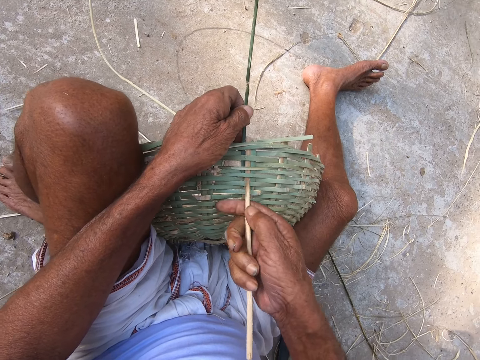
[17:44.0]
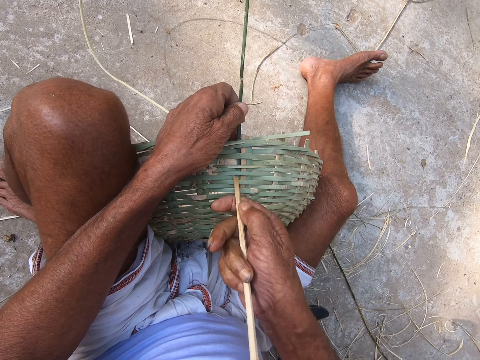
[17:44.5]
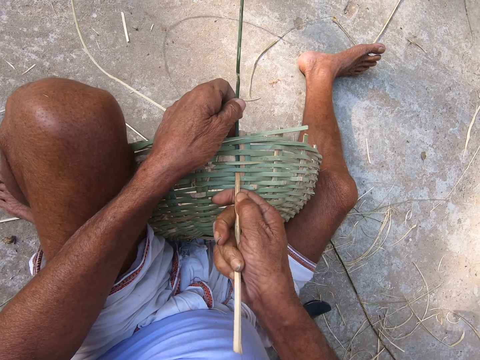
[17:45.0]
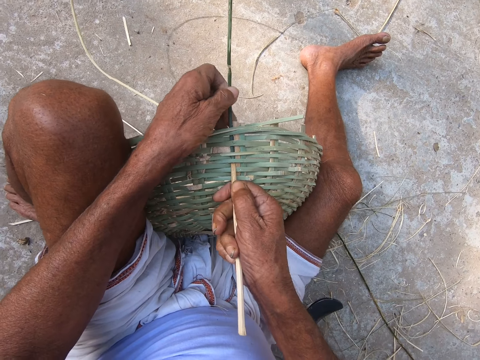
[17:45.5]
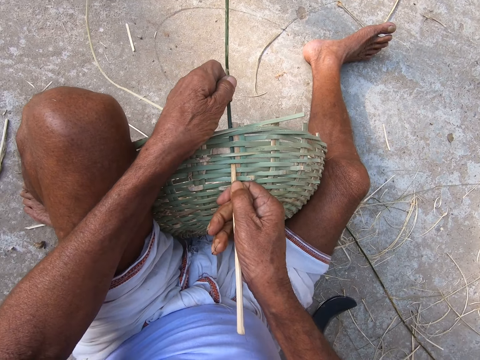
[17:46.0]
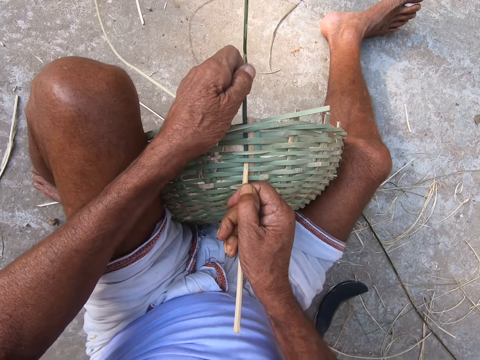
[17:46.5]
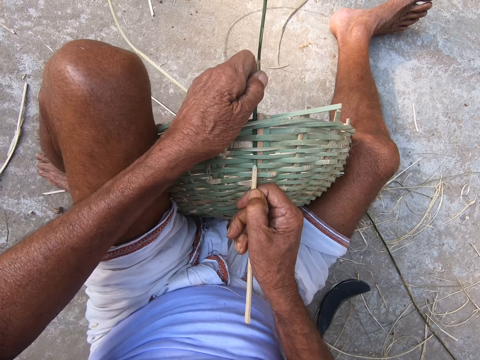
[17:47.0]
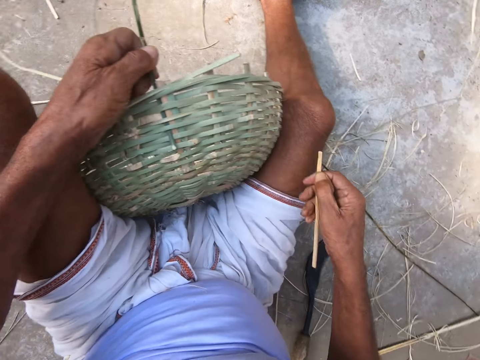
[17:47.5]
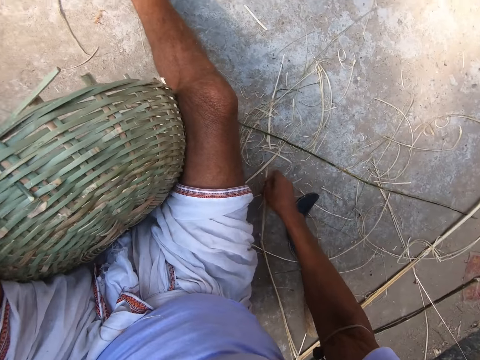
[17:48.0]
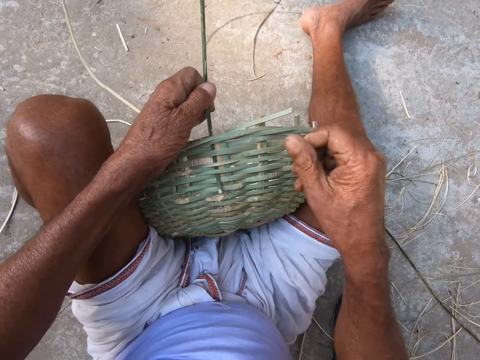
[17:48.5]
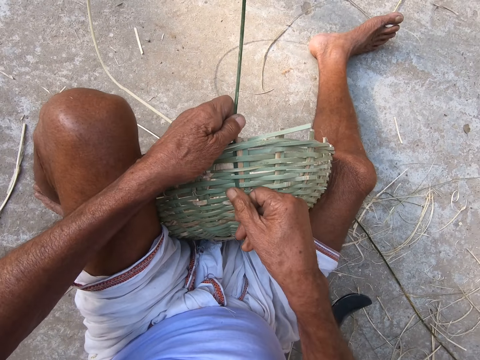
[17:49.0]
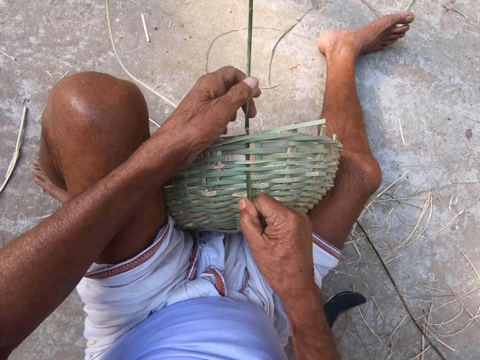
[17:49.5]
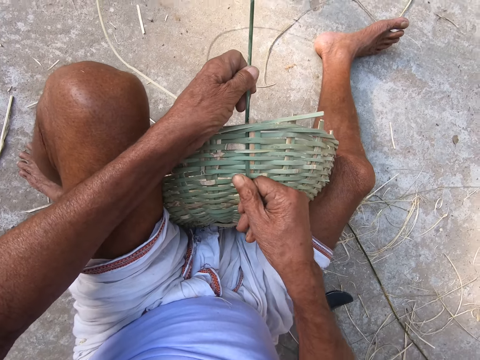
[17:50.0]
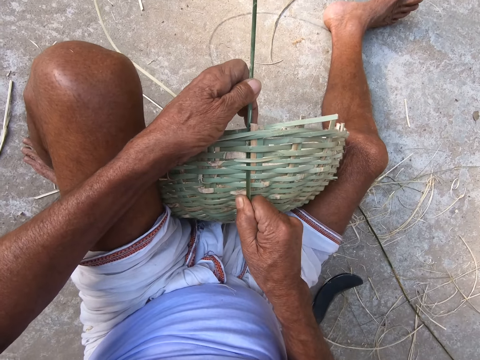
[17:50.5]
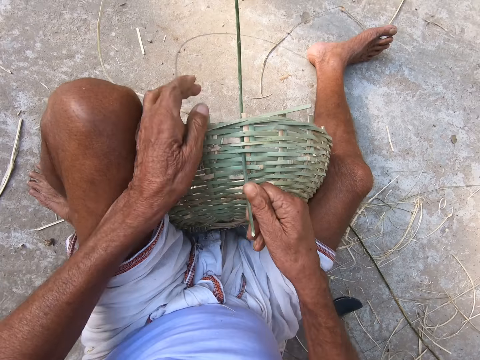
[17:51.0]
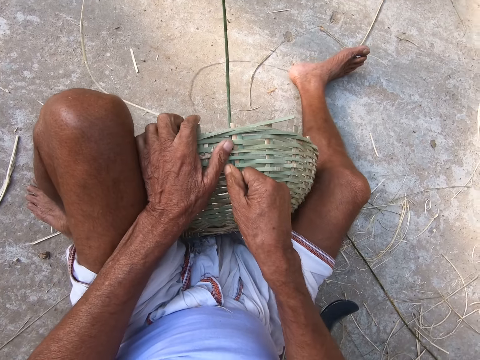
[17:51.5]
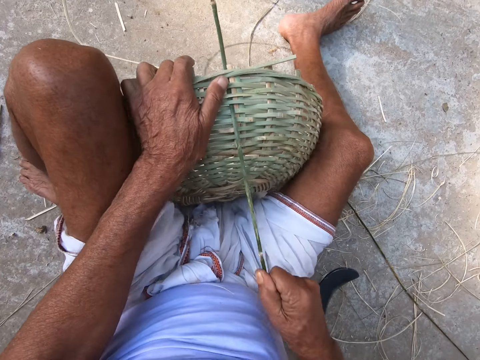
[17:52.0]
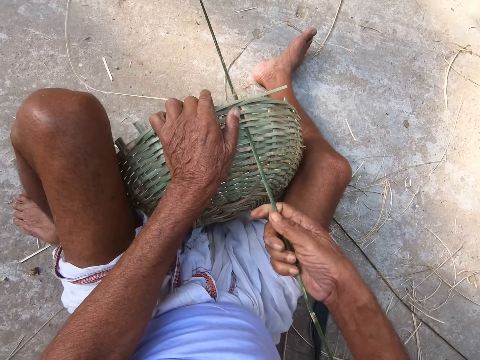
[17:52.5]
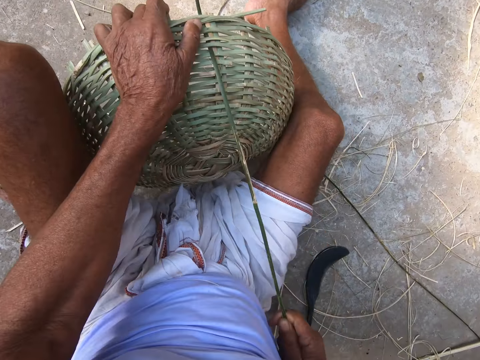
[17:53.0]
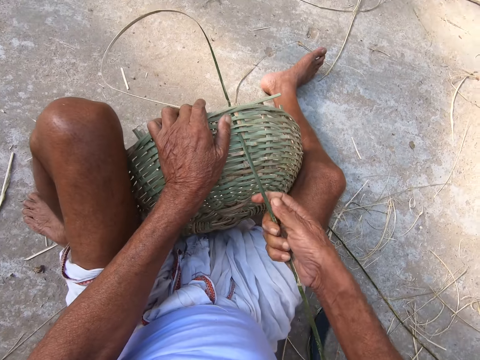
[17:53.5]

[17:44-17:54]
The camera wearer drops the stick on the ground with his right hand. He weaves the basket with both hands.

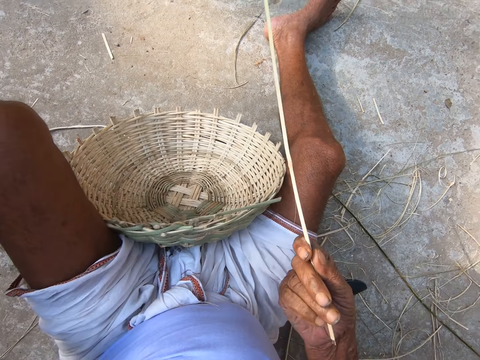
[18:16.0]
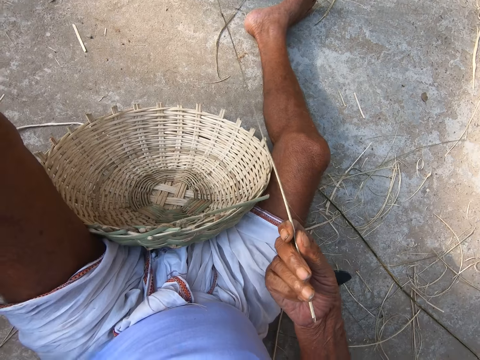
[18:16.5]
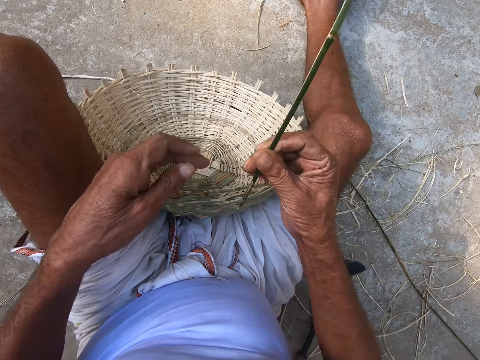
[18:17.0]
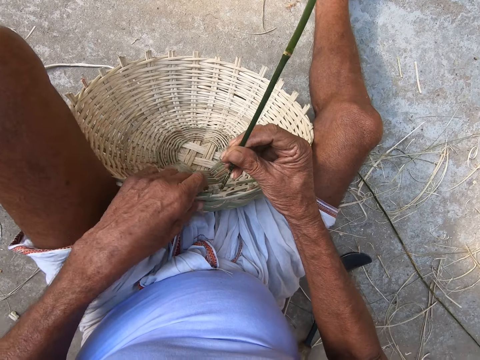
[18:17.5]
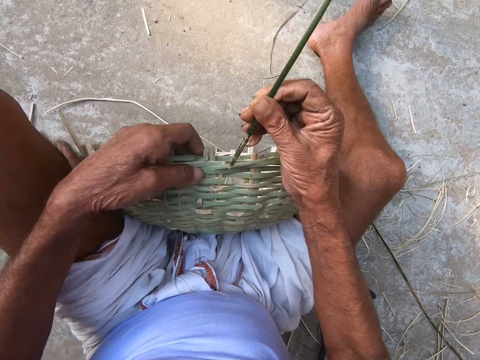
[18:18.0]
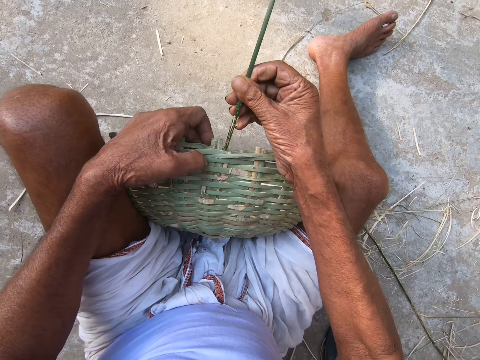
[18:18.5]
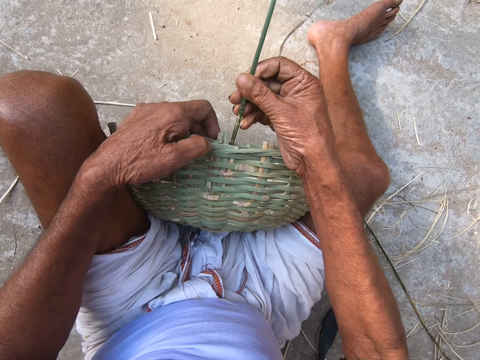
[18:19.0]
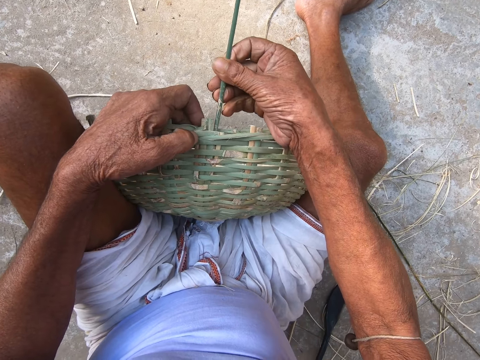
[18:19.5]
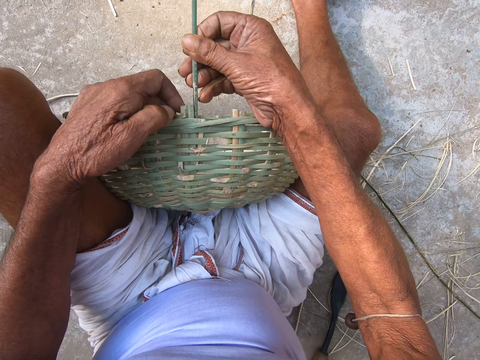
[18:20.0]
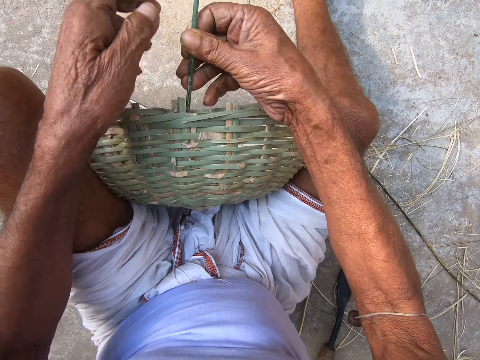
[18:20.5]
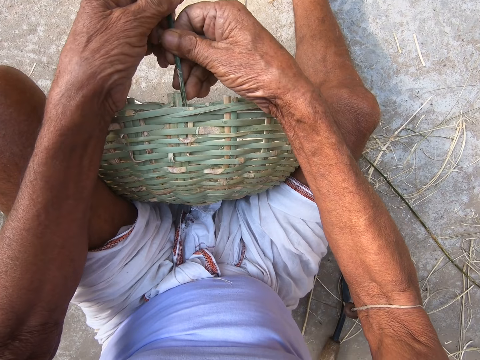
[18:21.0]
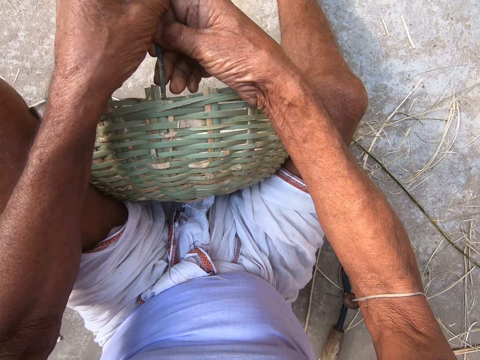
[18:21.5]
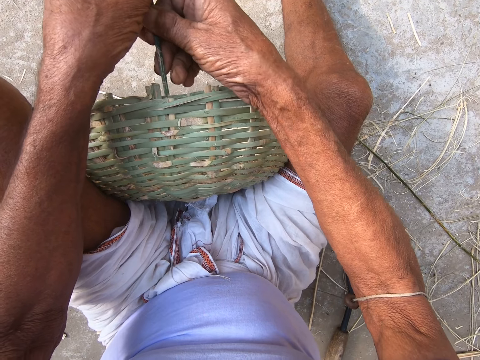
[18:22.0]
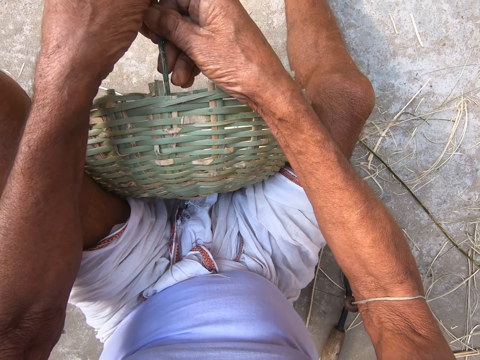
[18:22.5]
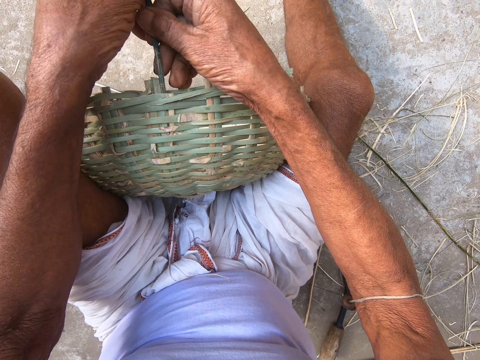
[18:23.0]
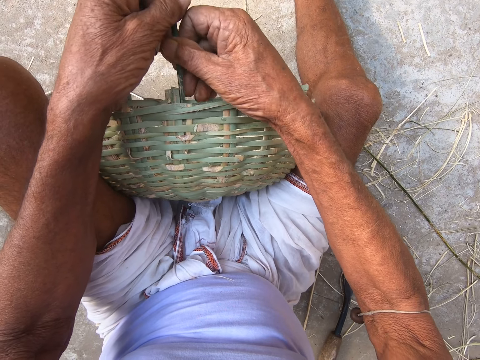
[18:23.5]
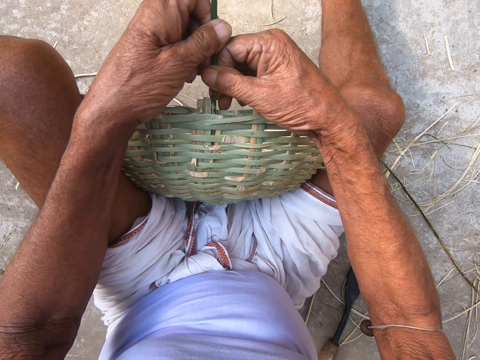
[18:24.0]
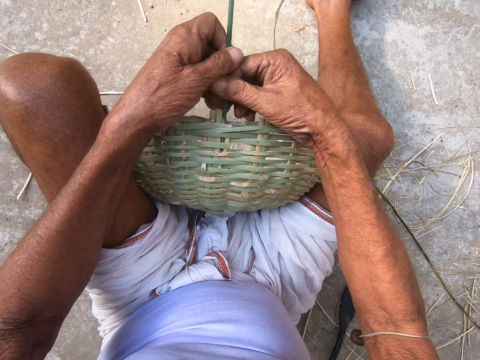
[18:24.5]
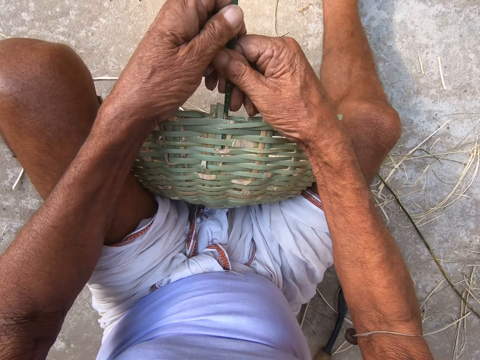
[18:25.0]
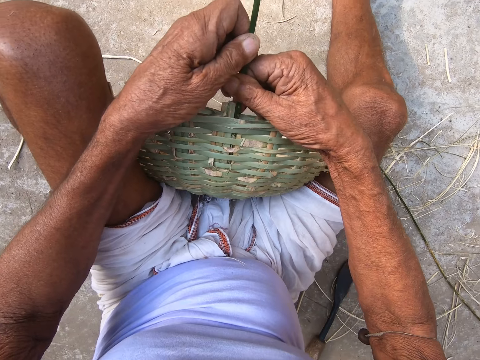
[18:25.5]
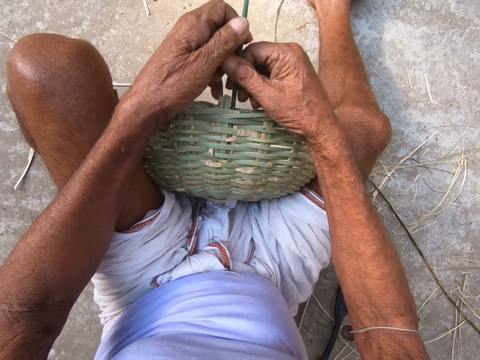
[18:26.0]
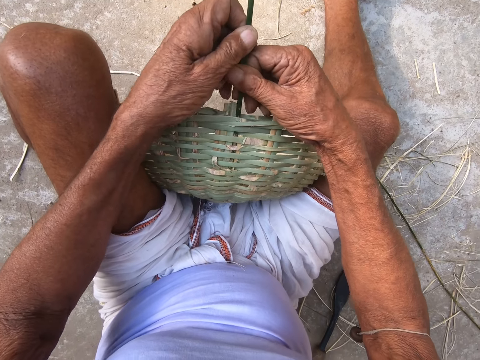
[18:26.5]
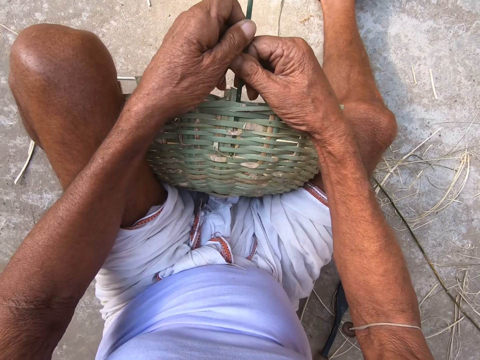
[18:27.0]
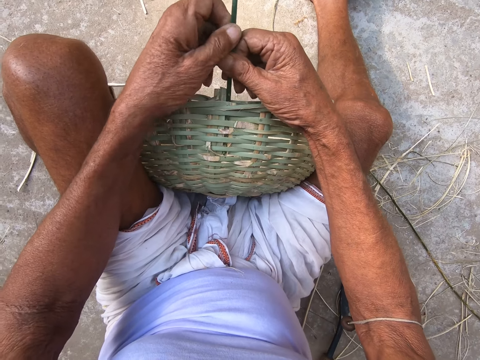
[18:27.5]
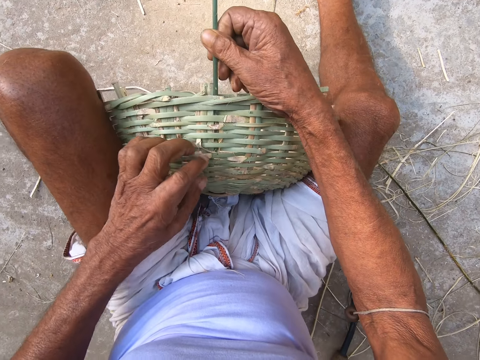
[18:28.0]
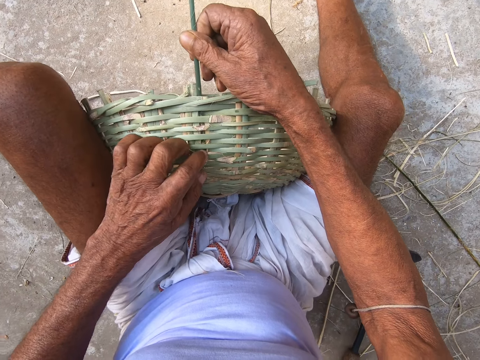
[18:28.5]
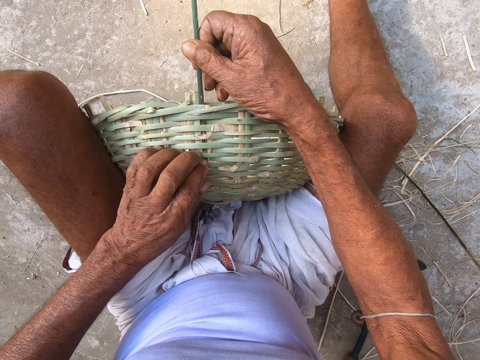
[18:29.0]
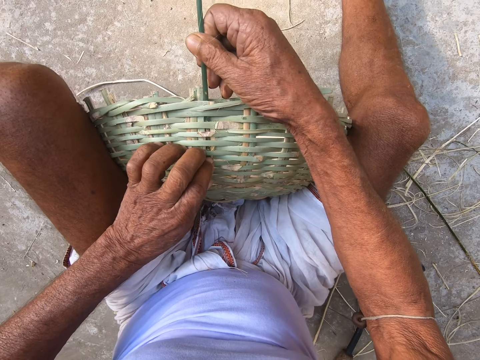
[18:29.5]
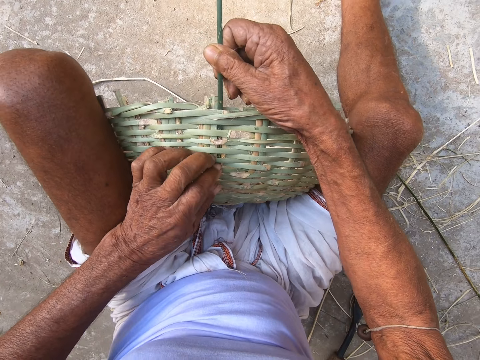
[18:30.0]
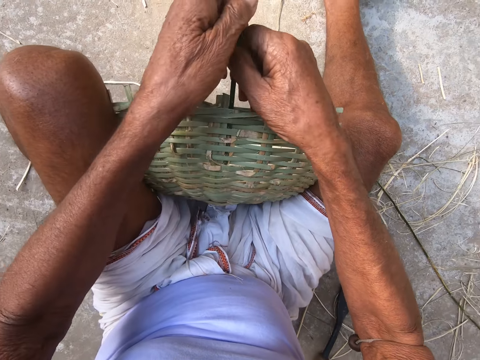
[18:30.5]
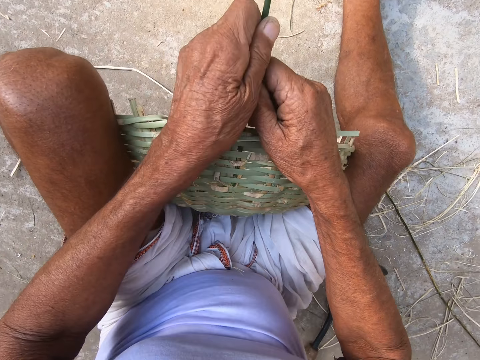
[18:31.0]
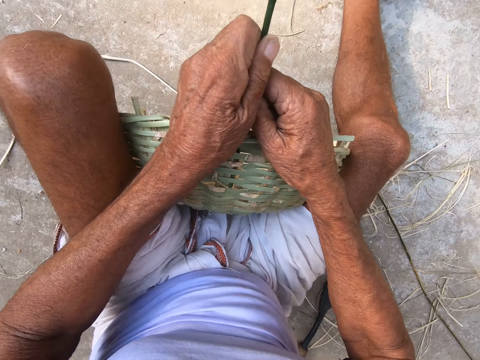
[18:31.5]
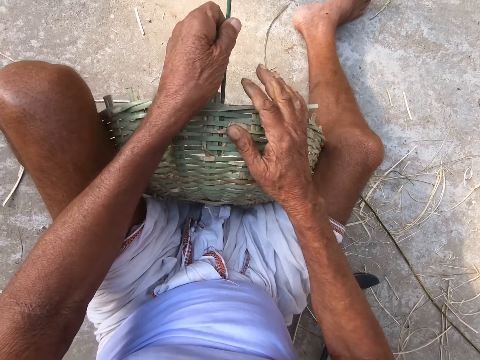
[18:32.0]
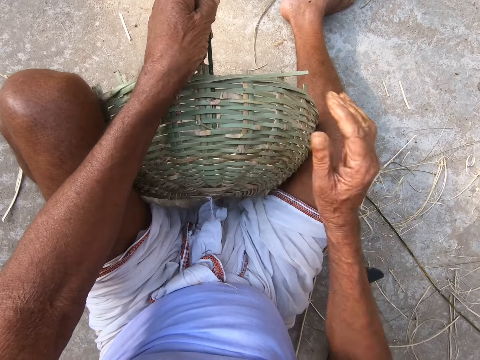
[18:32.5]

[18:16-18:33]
The camera wearer pulls material. He turns the basket. He inserts the bamboo stick into the woven basket with his right hand. He inserts the bamboo stick into the woven basket with both hands. He inserts a reed in the basket pattern. He touches the reed in the basket. He pushes the reed into the basket pattern.
